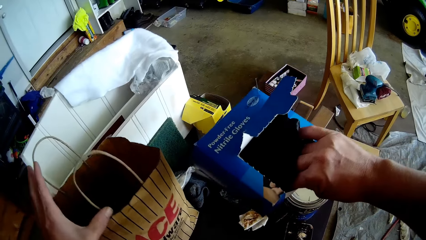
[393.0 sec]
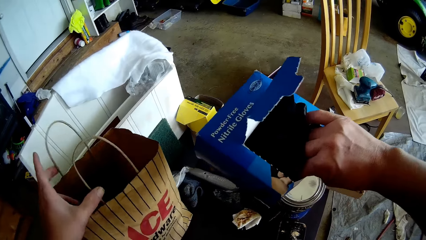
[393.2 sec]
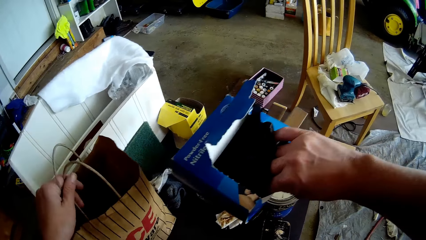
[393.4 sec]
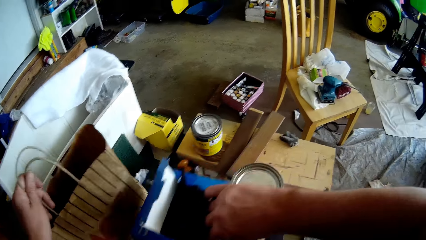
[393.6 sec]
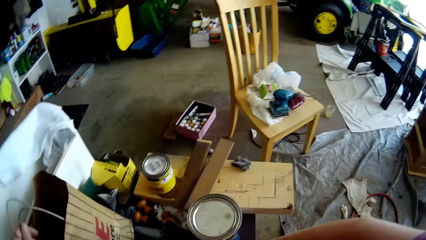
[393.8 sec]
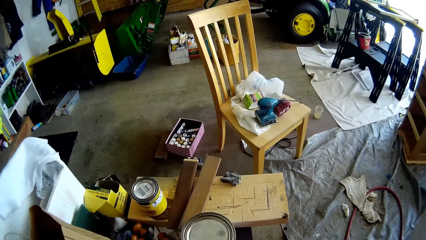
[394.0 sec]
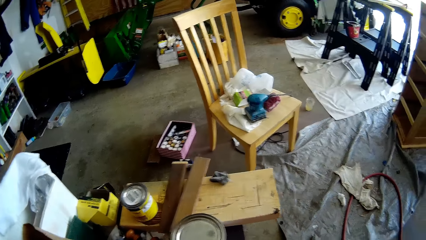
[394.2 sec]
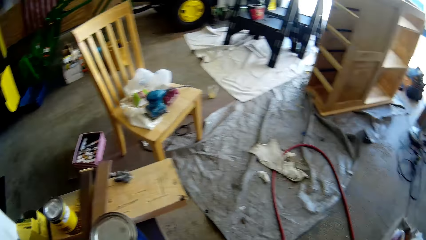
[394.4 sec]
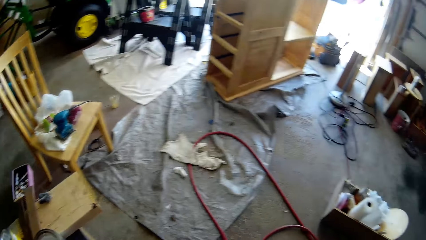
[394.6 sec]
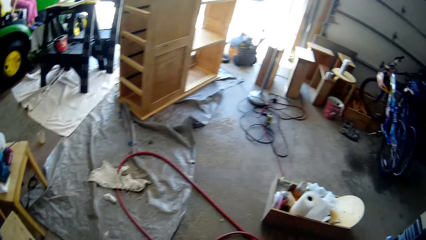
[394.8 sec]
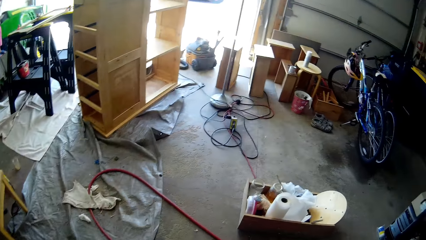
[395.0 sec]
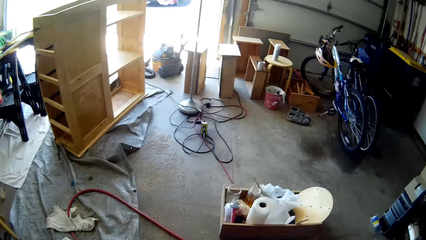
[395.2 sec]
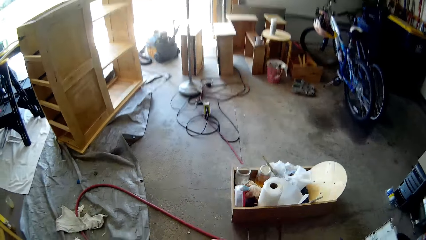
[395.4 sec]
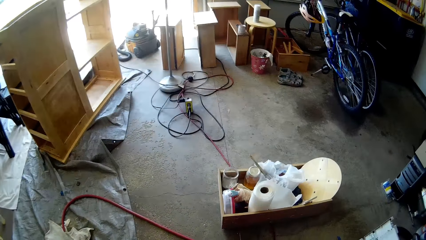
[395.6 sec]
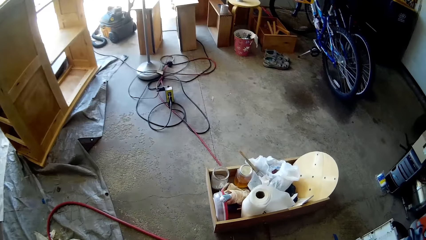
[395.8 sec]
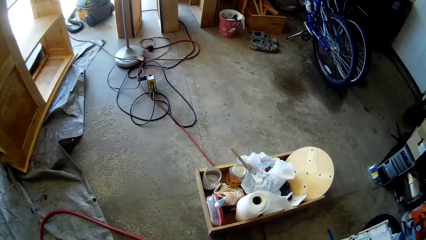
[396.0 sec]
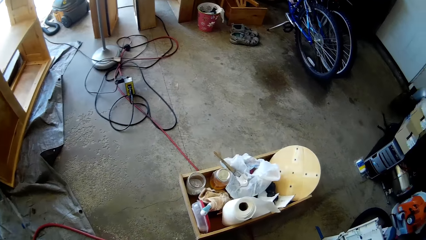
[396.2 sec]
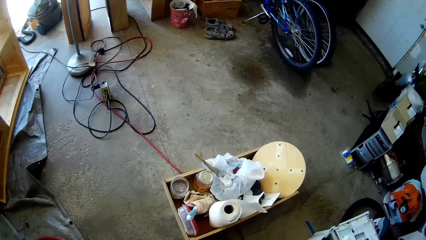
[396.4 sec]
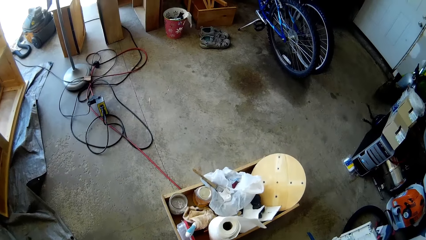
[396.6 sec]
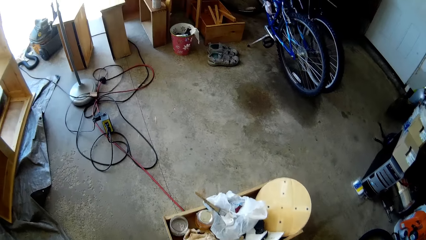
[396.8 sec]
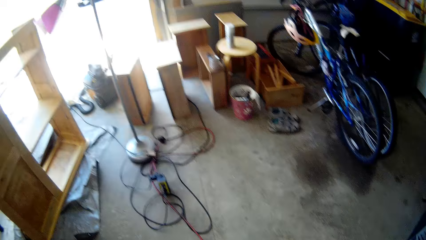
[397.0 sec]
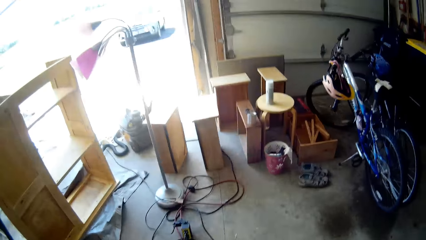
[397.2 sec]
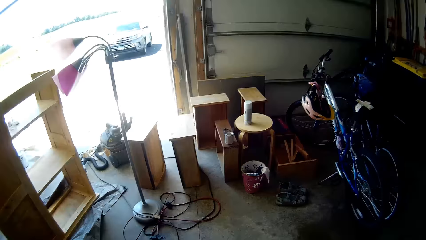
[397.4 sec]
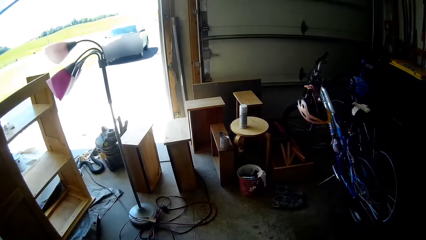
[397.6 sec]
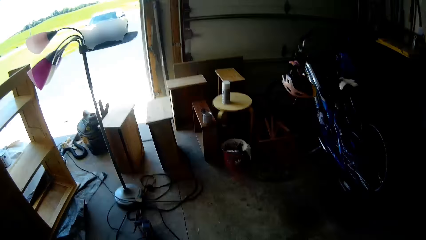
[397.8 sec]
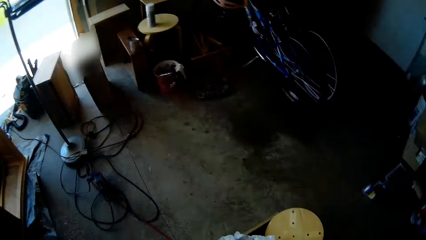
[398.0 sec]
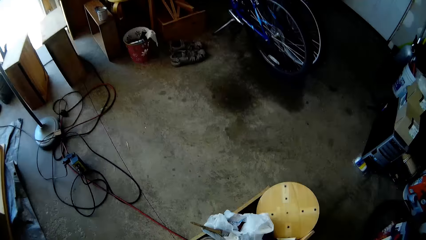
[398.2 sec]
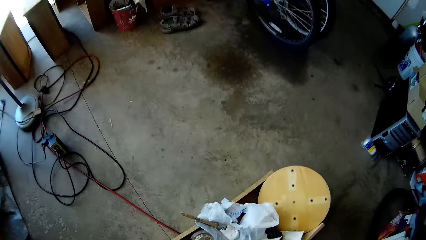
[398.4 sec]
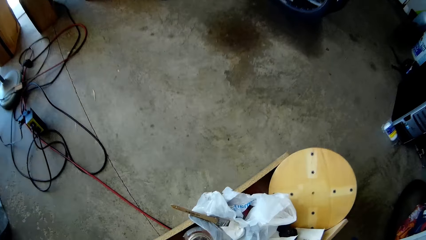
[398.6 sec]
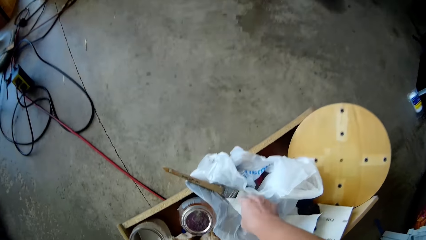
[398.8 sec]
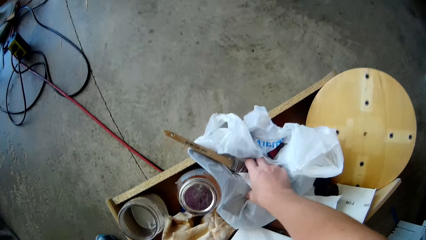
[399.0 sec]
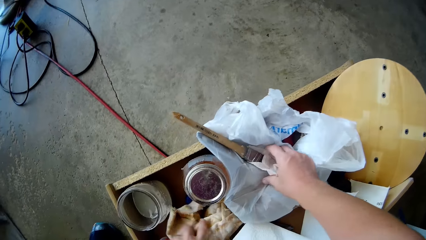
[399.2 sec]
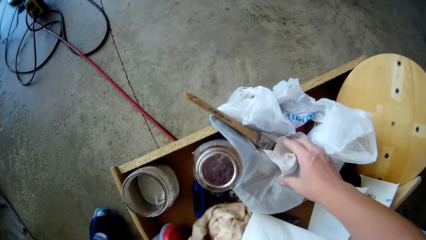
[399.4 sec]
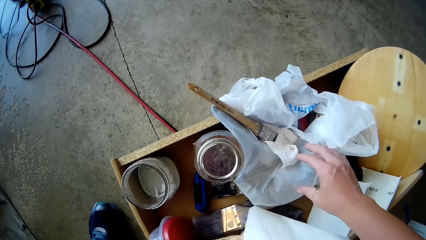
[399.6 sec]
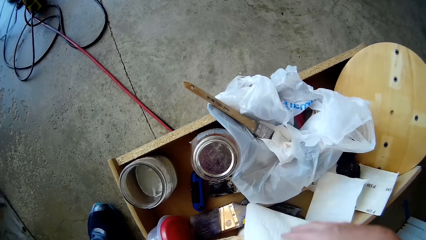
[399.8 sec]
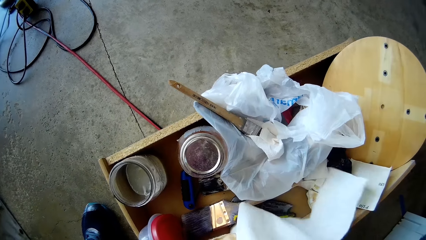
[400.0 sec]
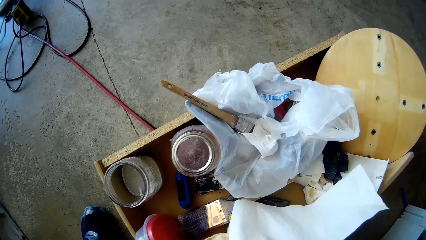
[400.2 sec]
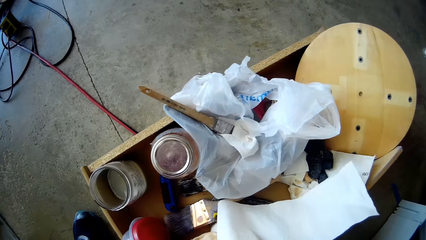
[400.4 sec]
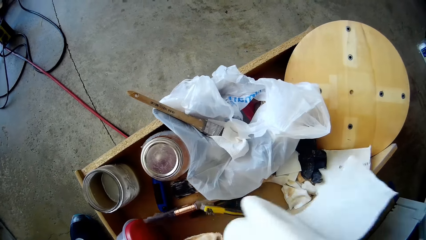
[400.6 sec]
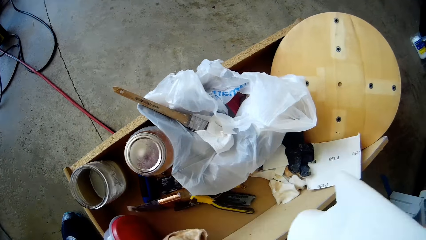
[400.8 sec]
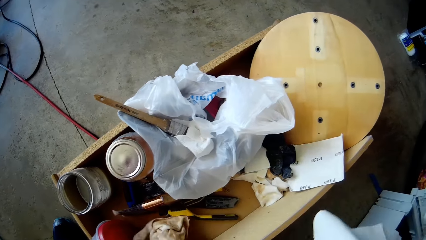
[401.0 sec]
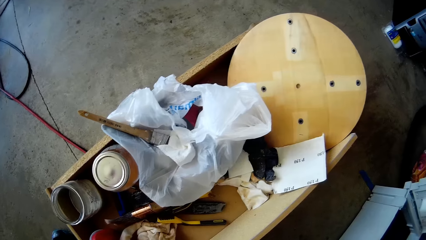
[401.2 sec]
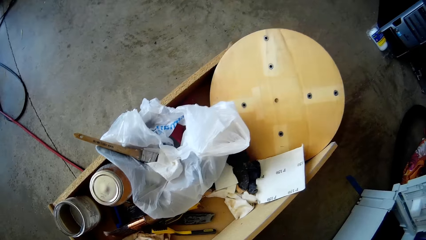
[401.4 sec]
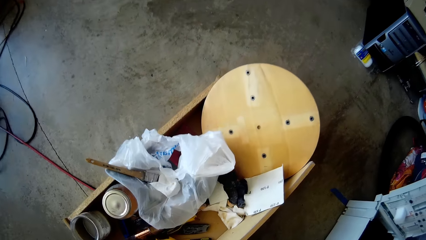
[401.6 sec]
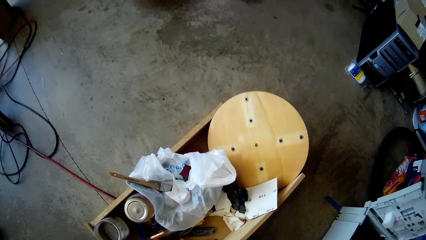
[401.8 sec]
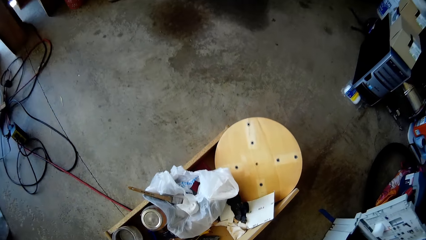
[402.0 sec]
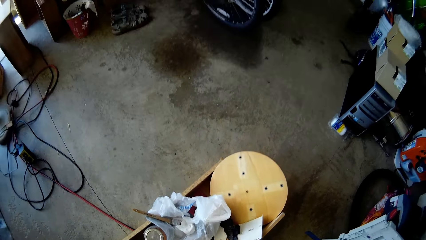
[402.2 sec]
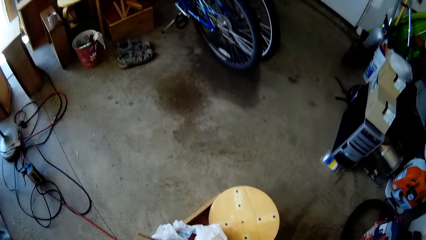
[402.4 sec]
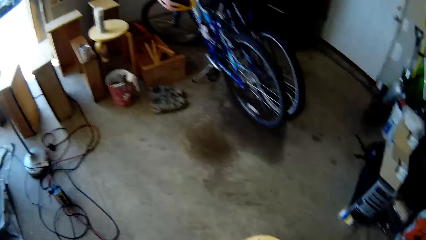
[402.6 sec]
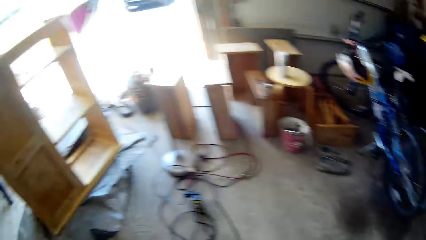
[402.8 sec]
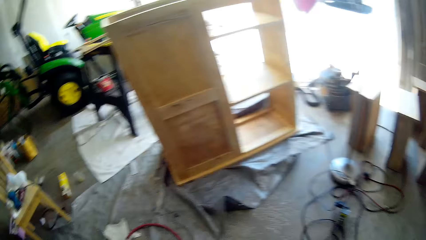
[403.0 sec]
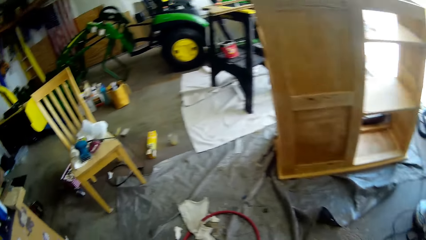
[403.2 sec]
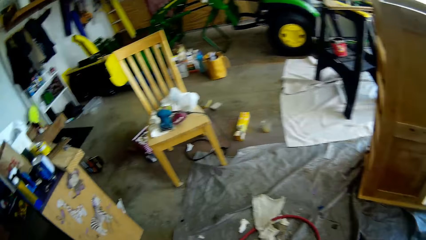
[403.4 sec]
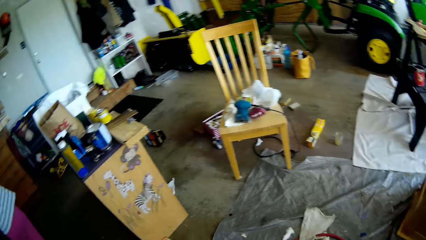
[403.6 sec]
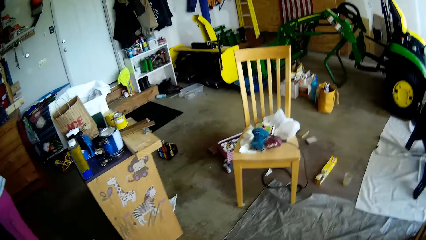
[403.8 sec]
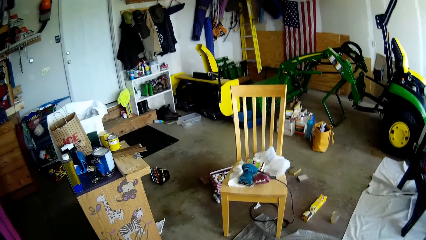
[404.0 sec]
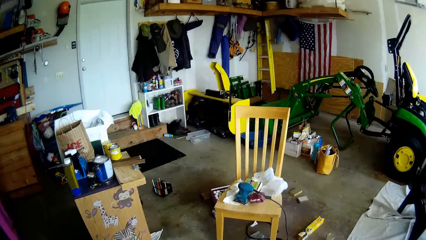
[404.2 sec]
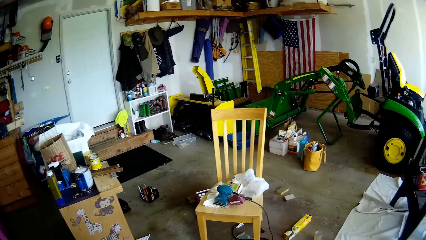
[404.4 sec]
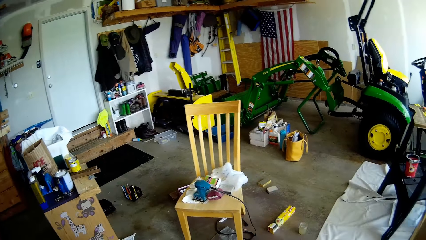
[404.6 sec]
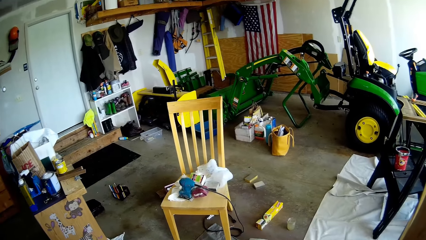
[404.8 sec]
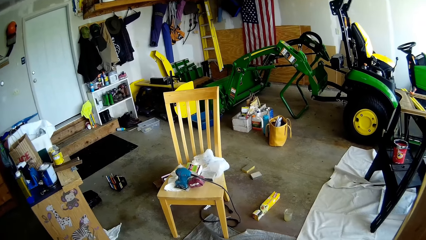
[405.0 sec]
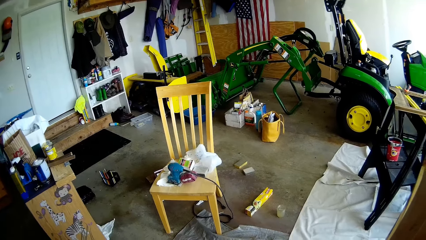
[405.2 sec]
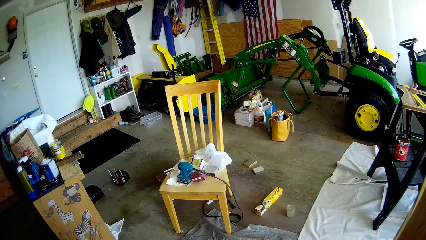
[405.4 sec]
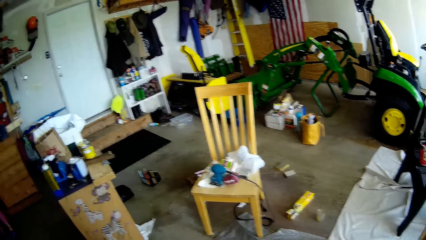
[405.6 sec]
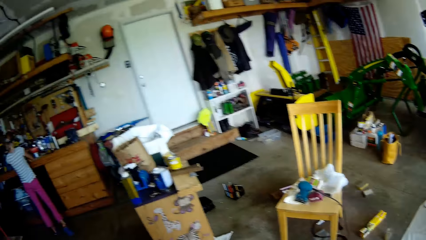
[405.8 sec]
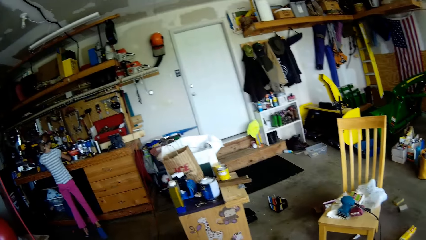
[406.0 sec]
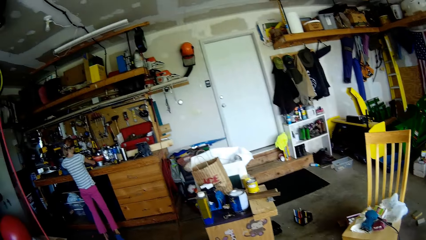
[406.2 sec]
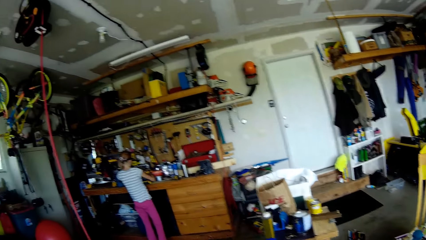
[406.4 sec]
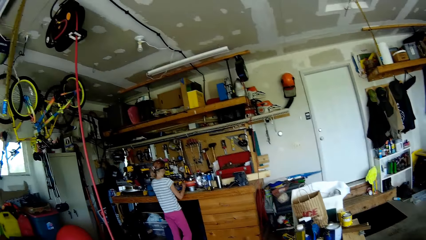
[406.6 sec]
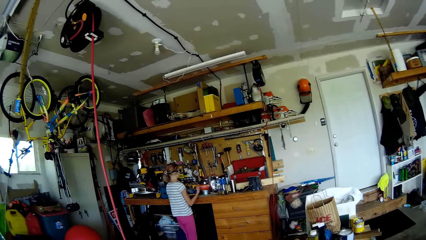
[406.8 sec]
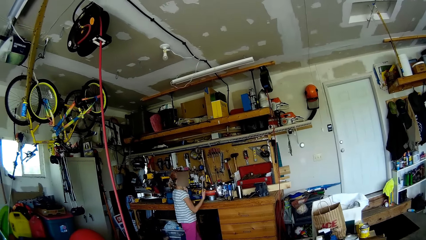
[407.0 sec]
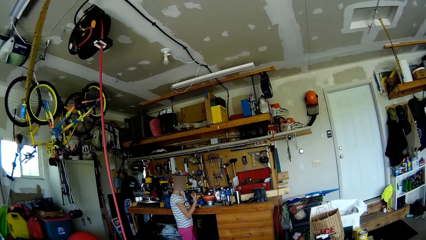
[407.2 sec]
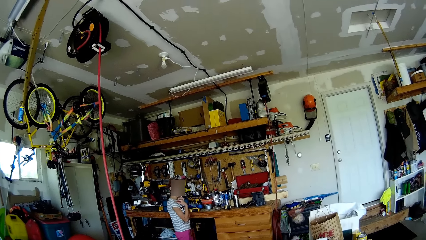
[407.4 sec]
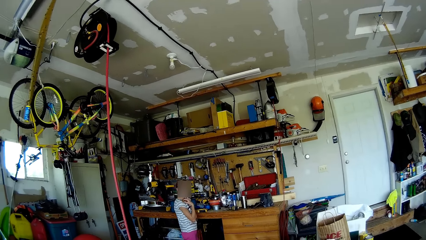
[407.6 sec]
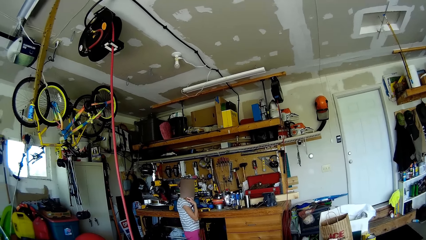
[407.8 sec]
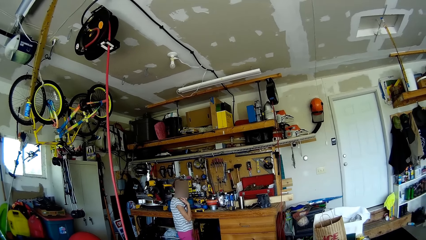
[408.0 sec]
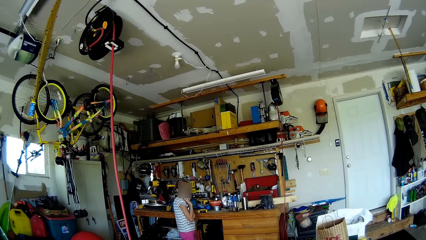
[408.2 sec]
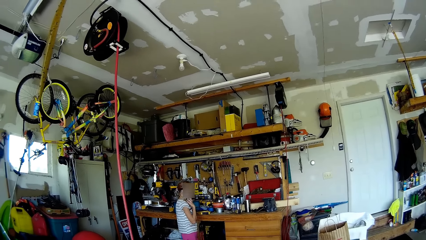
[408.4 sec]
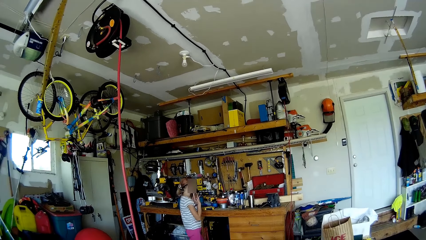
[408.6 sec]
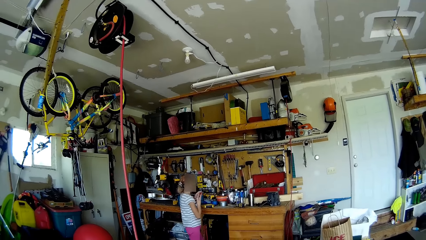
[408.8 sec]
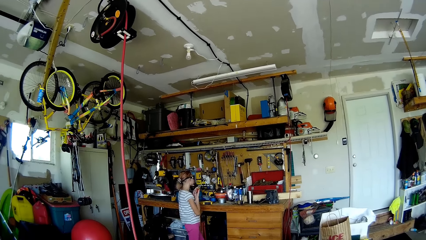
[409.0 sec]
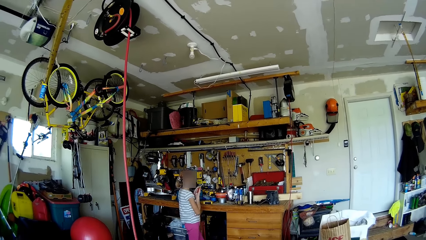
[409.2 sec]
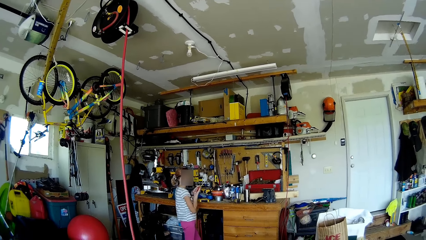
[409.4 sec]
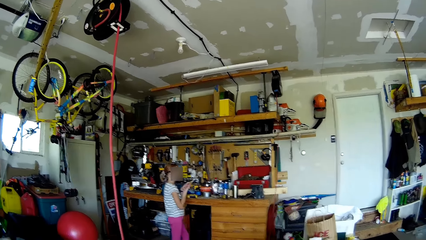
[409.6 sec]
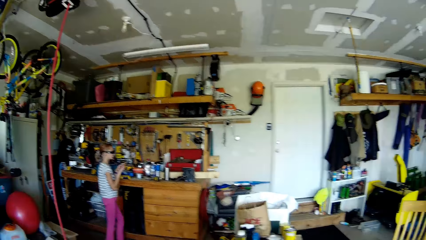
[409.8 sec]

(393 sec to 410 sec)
The camera wearer picks a pack from the table with her right hand. She walks around. She picks something. She looks around. She walks around. She talks with a child. She interacts with the child.
